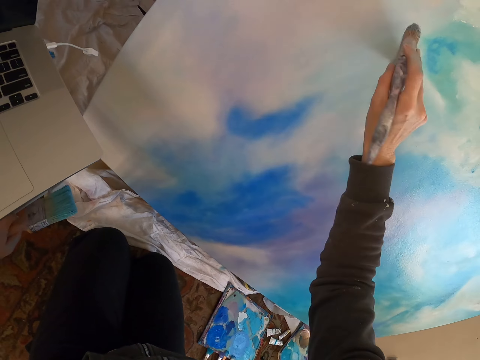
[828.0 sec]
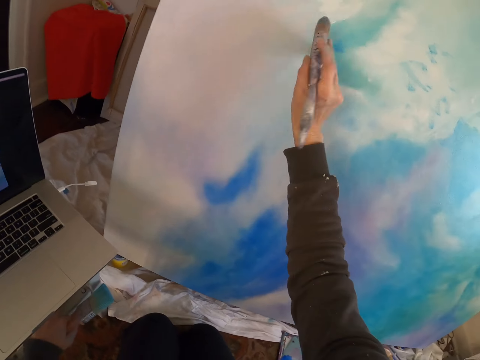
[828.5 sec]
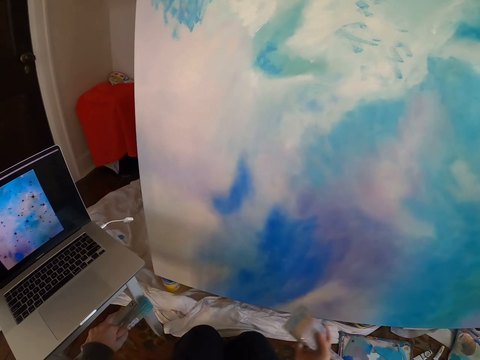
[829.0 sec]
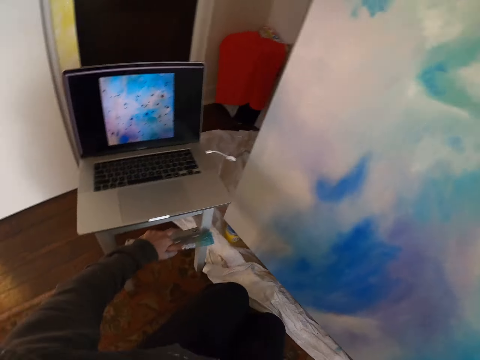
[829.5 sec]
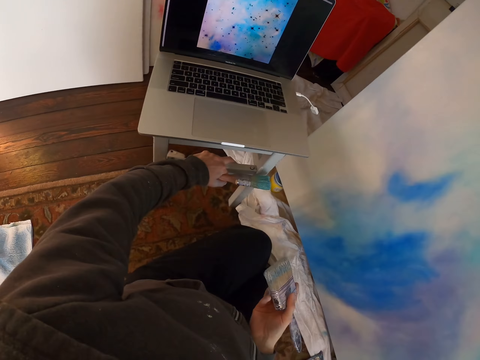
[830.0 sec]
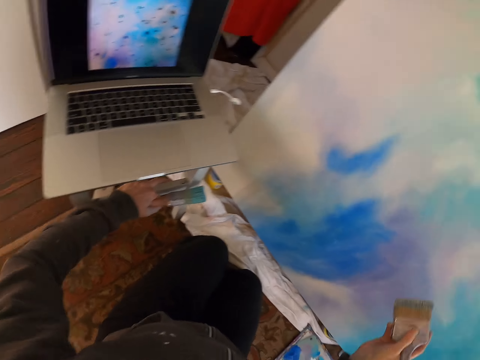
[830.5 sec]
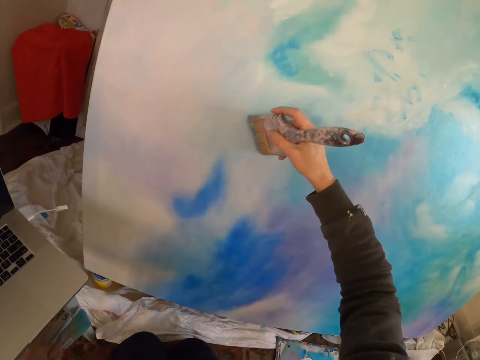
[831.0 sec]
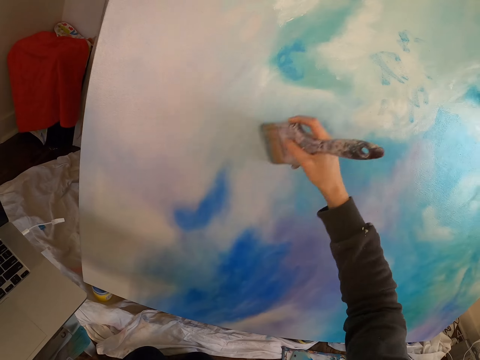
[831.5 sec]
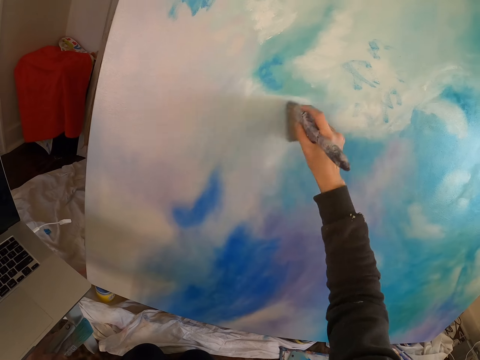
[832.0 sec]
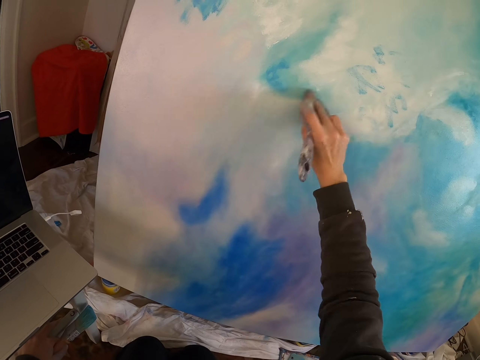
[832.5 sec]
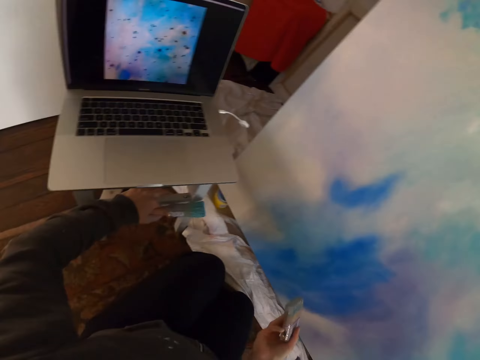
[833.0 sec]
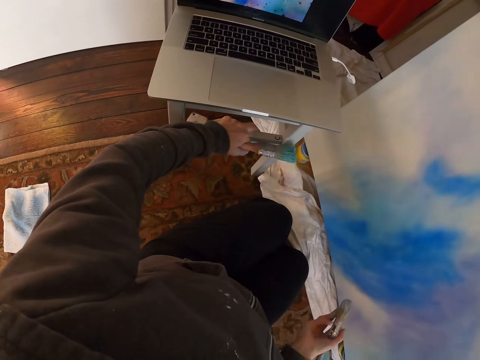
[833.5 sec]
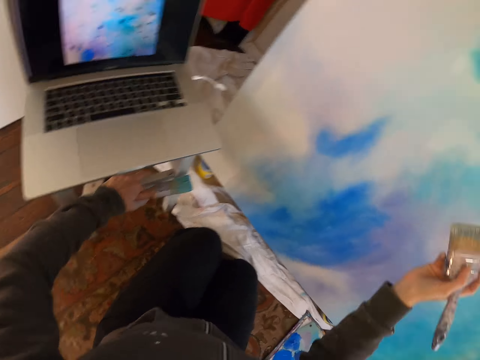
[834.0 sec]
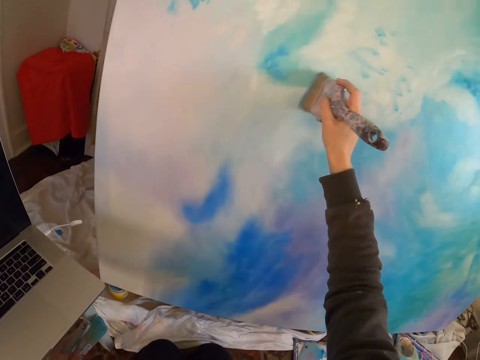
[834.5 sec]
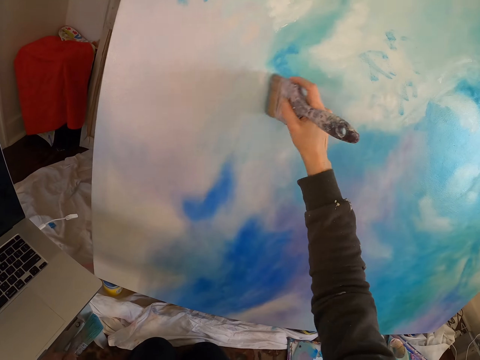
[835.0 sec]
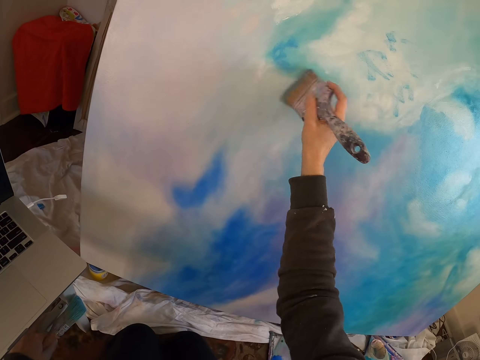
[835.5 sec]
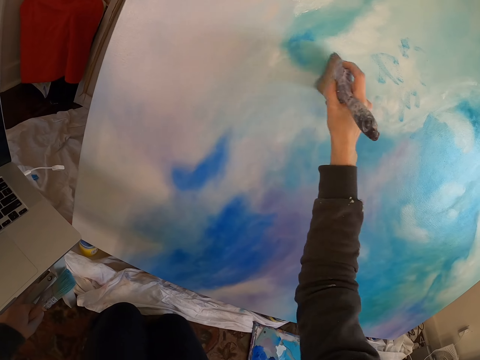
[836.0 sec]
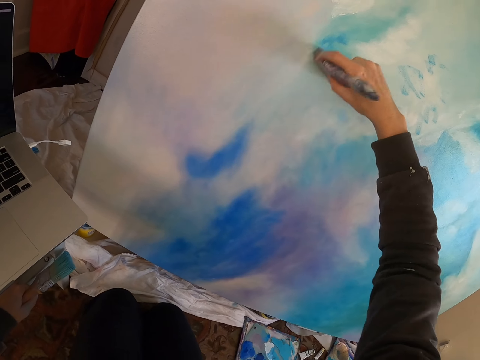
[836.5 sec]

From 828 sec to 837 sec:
The camera wearer stares at the laptop. They paint the painting with the brush.

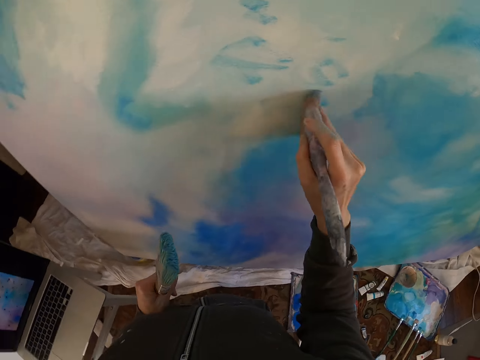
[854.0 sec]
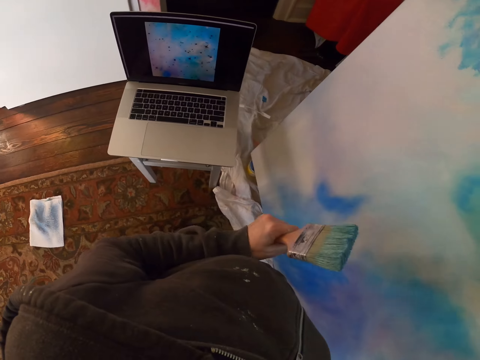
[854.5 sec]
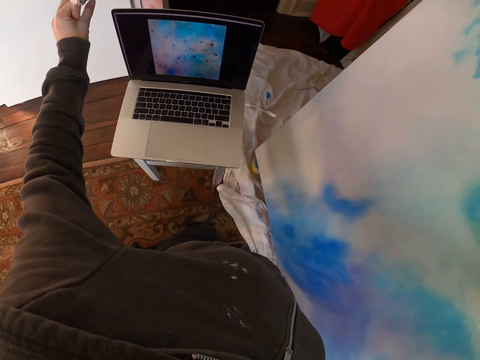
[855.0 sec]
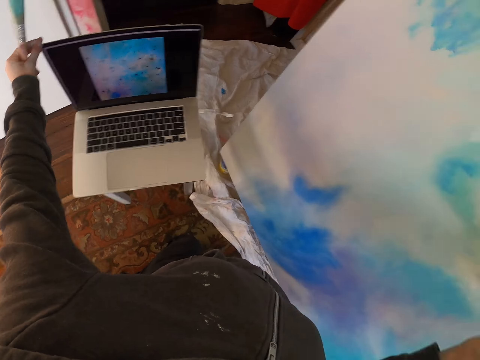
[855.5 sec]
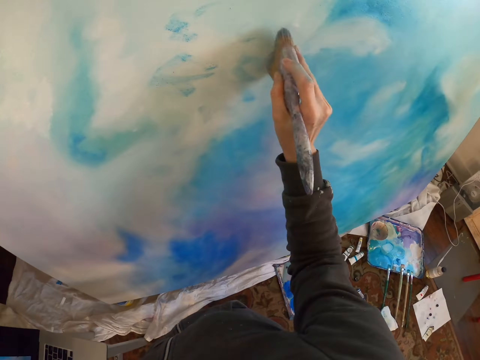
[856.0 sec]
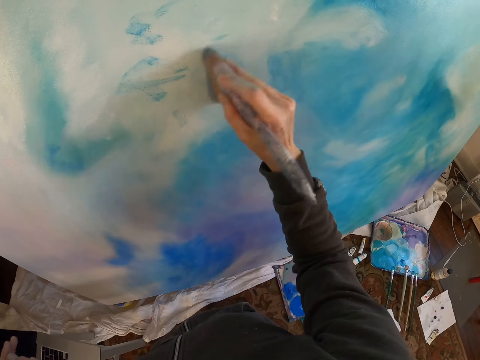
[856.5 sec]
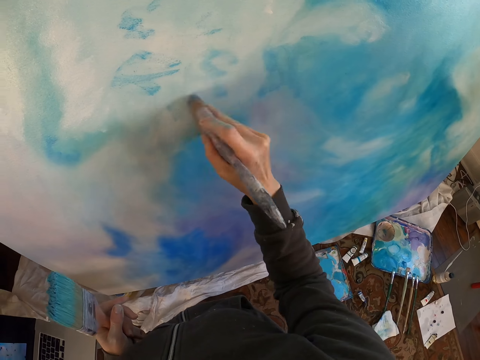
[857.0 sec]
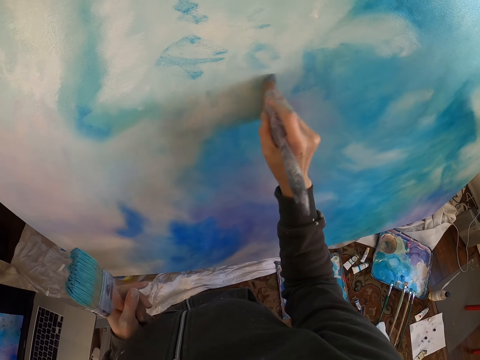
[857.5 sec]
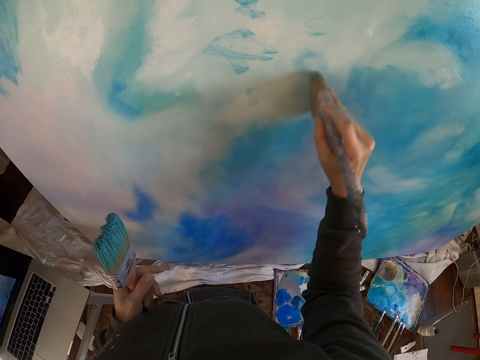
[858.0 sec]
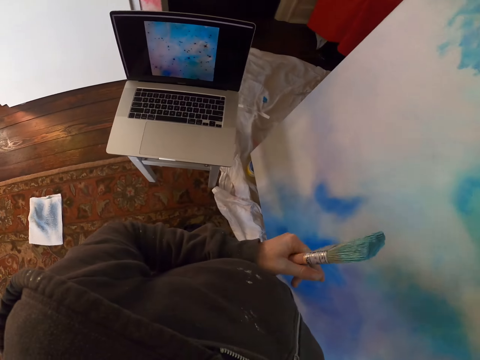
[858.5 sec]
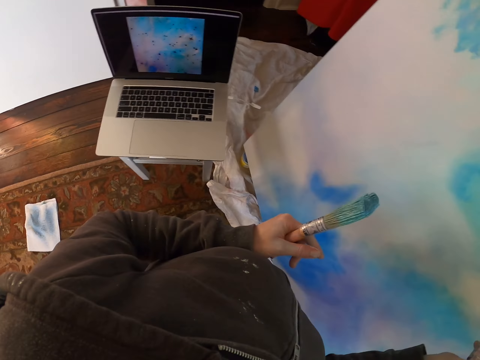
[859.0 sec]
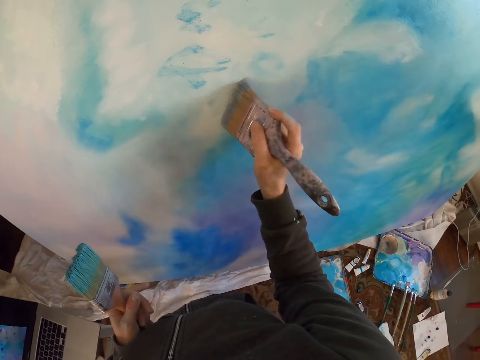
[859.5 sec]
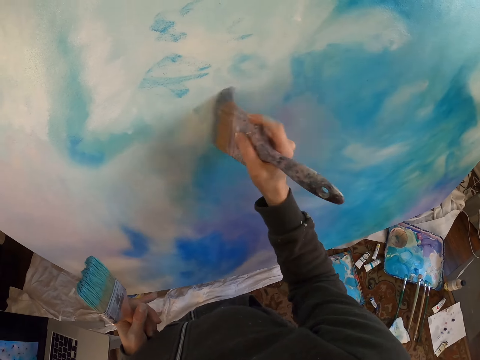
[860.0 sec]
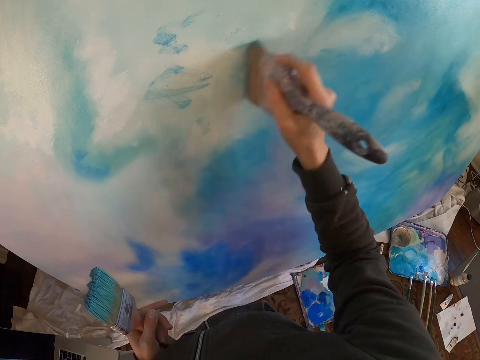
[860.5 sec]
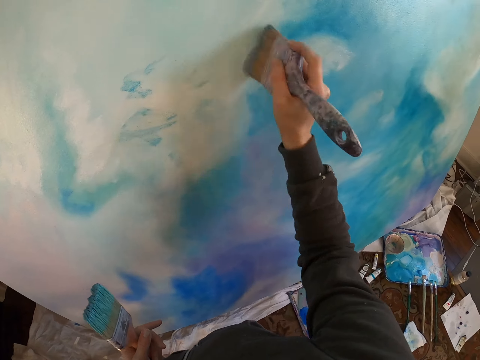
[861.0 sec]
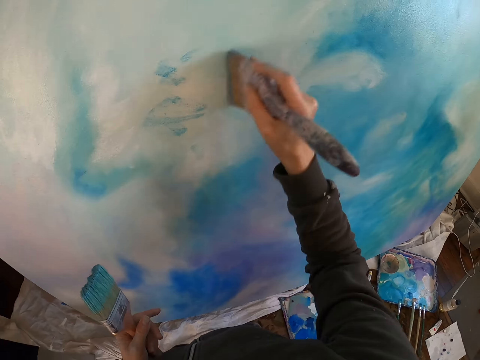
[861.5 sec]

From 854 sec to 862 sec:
The camera wearer stares at the laptop. They paint the painting with the brush.

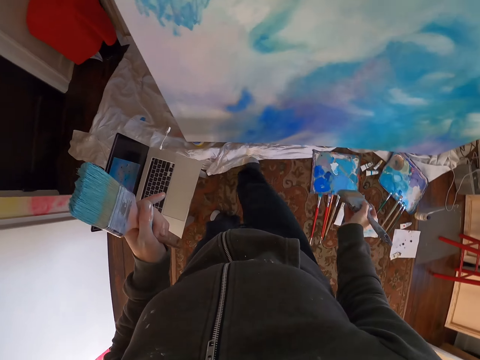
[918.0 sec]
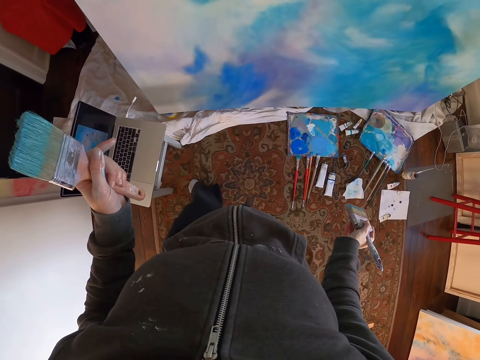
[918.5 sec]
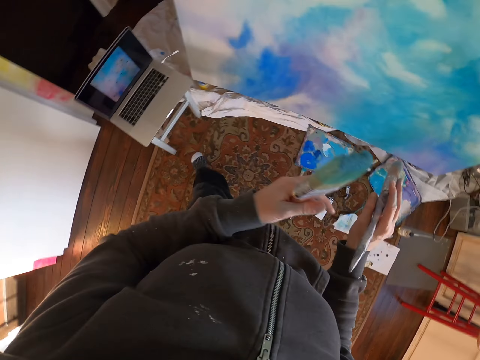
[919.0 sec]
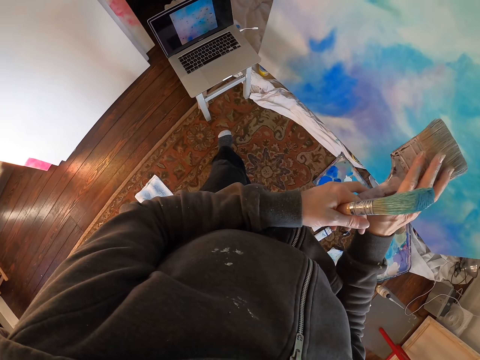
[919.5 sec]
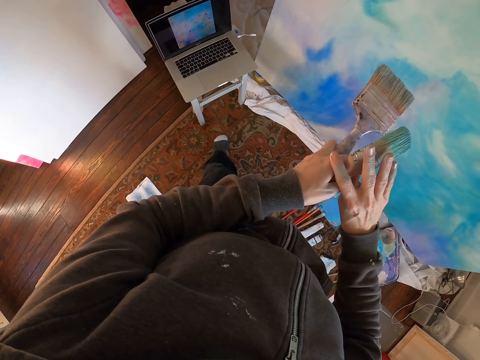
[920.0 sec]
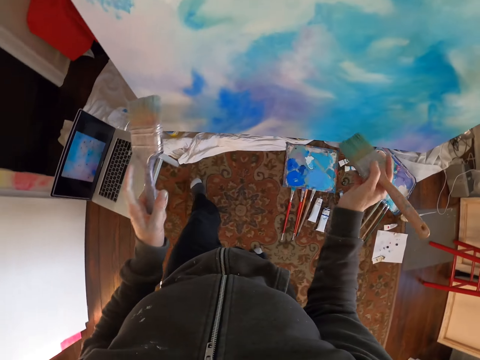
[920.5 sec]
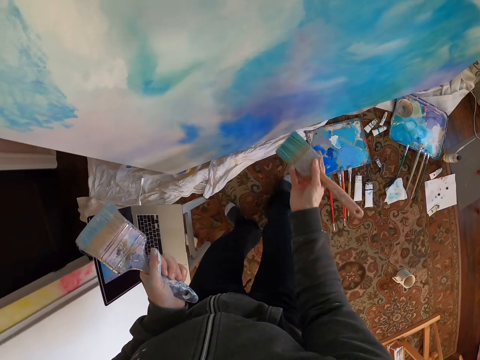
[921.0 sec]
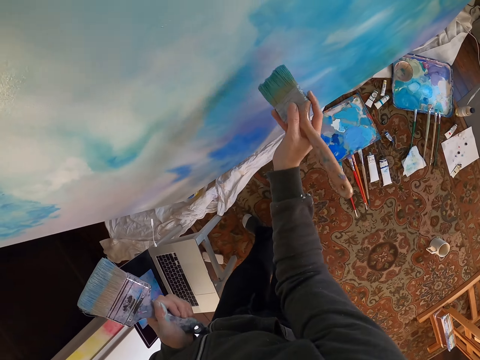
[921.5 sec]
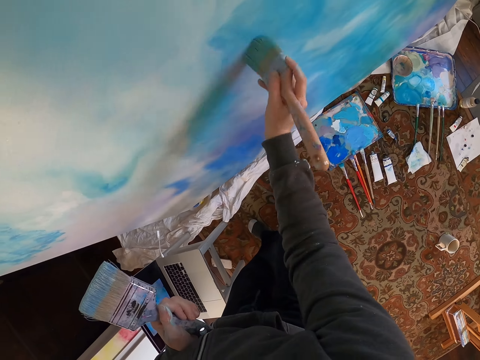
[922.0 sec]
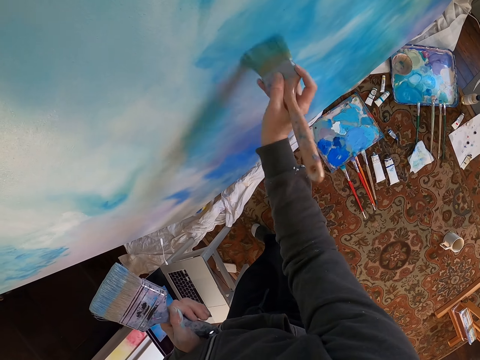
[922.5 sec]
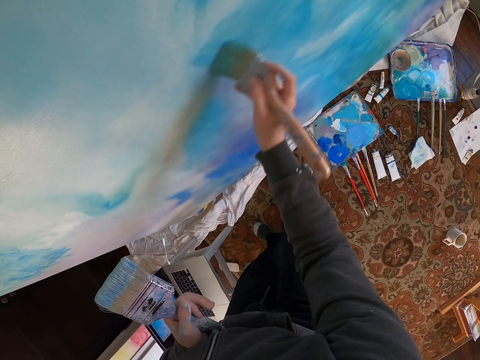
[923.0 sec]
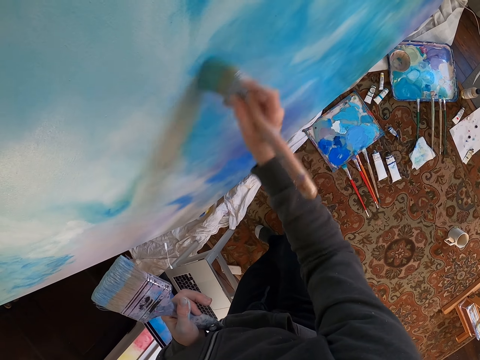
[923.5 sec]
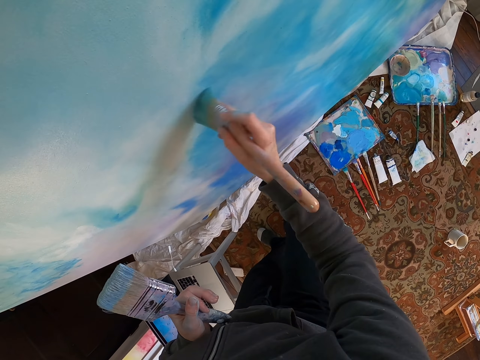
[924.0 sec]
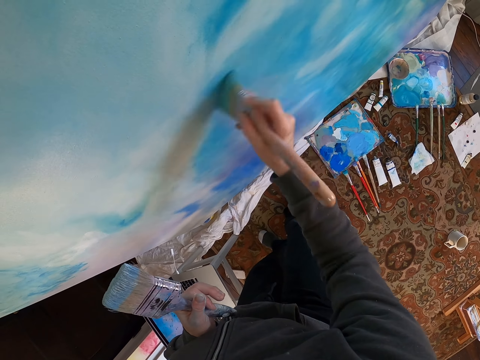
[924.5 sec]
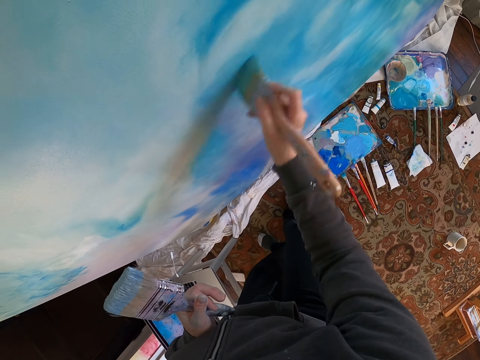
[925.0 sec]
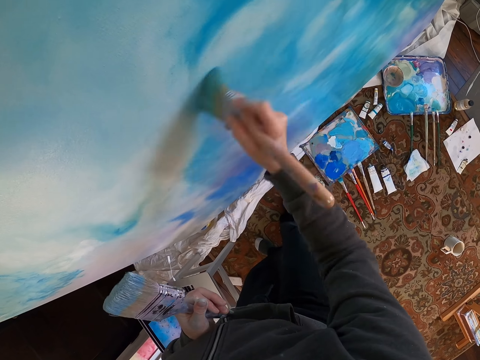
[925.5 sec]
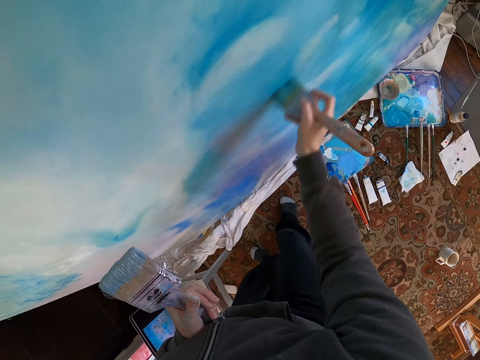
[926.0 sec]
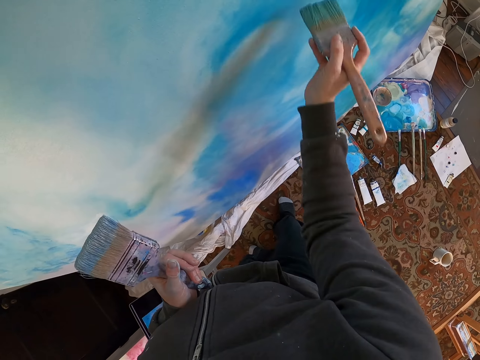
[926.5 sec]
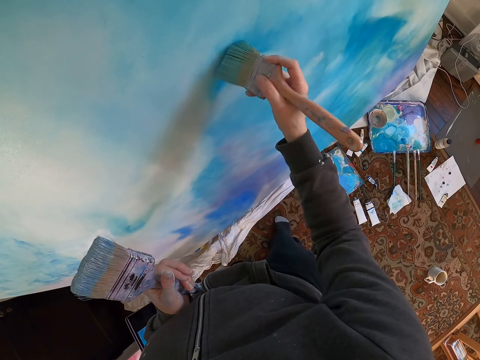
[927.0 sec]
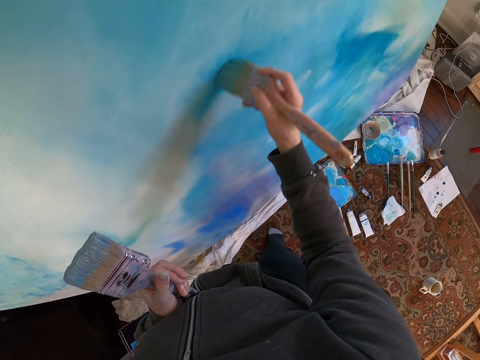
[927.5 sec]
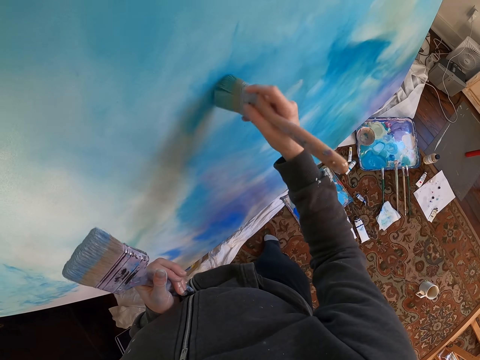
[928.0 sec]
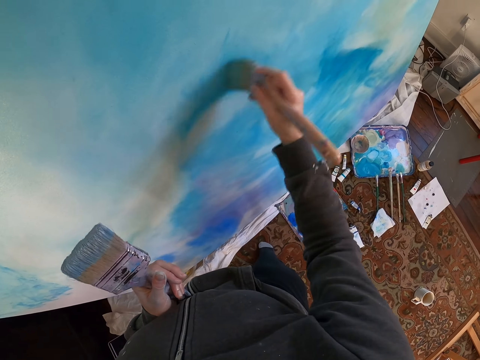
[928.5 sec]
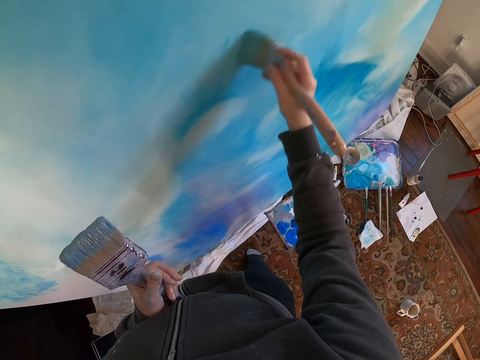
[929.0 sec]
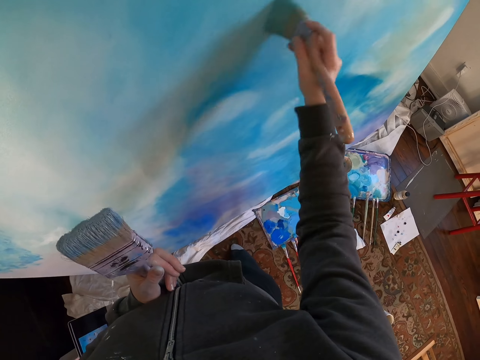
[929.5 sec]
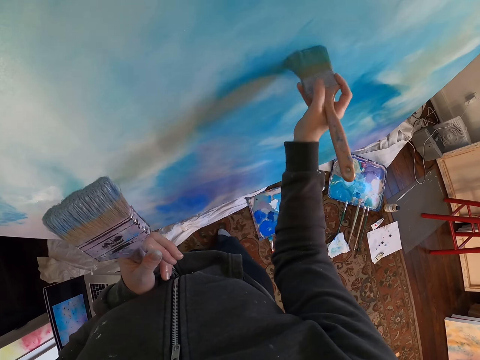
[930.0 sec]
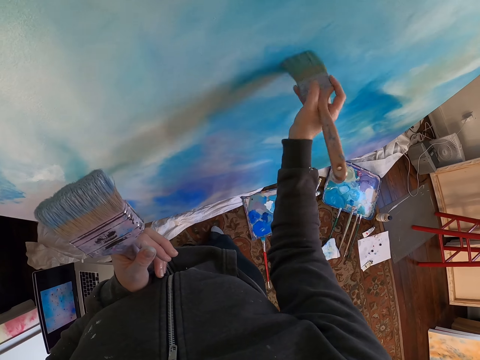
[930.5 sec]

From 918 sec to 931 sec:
The camera wearer shifts the brushes. They paint the painting with the brush.
